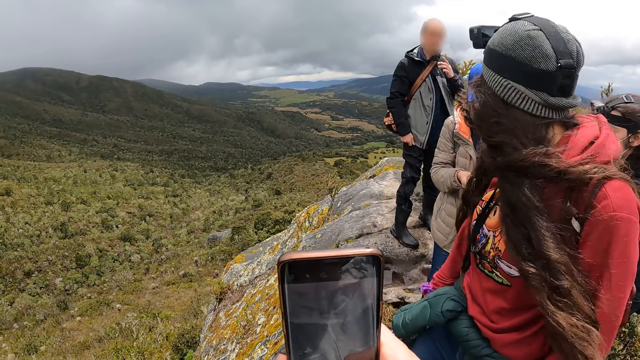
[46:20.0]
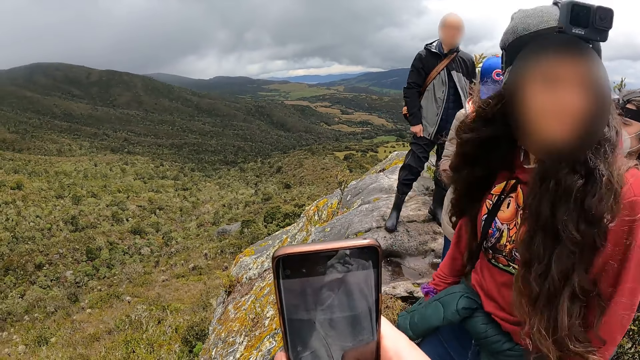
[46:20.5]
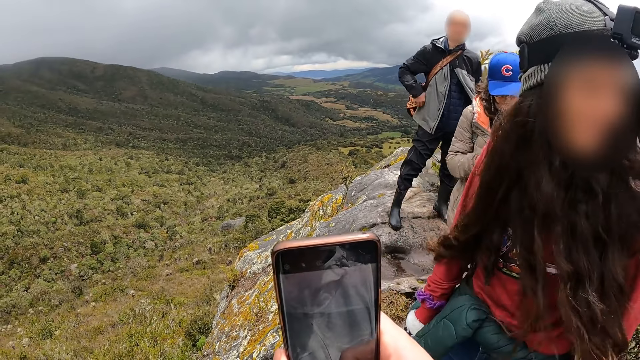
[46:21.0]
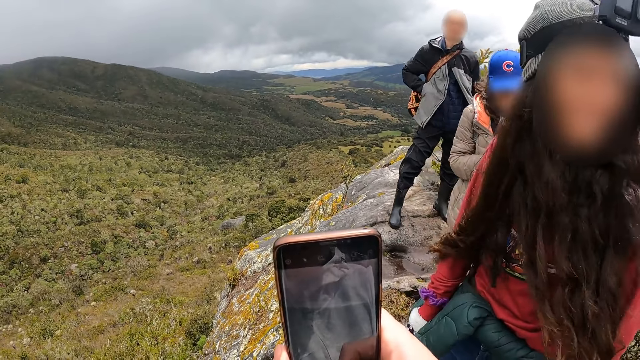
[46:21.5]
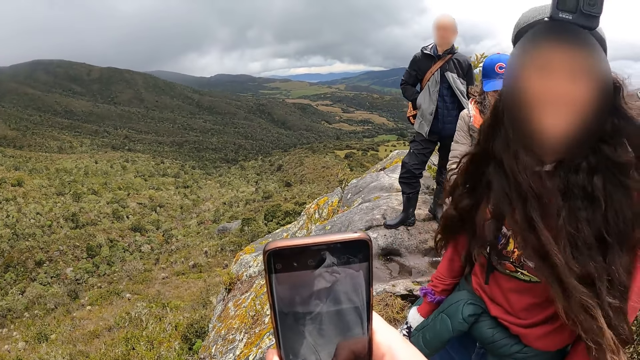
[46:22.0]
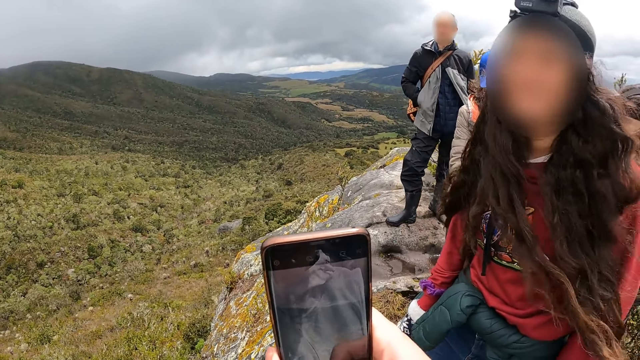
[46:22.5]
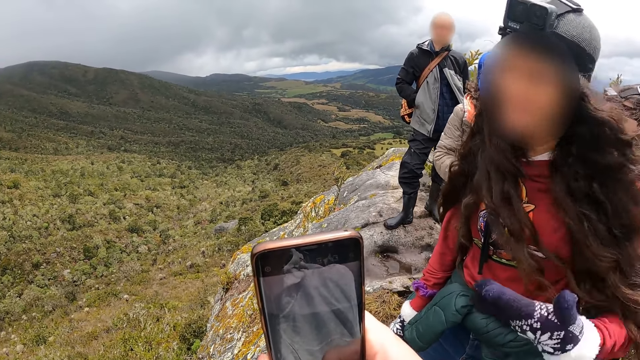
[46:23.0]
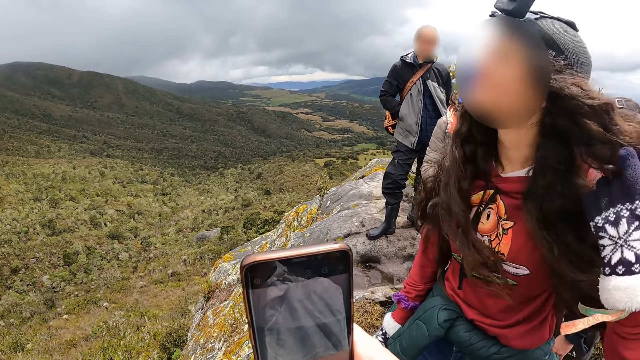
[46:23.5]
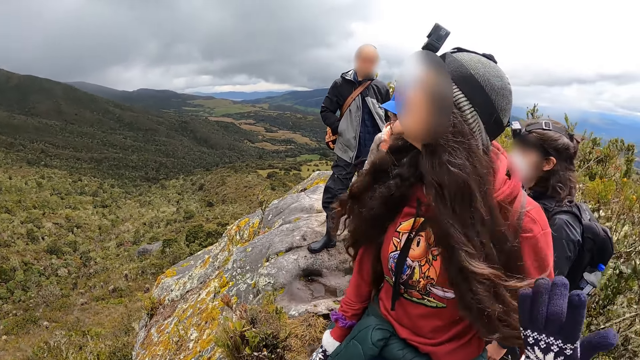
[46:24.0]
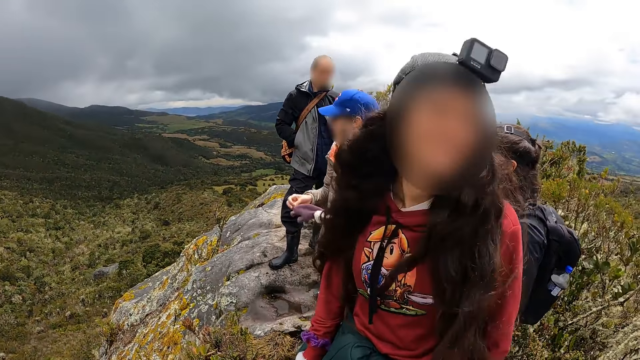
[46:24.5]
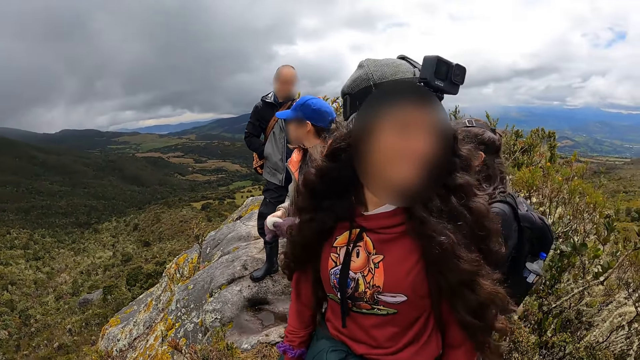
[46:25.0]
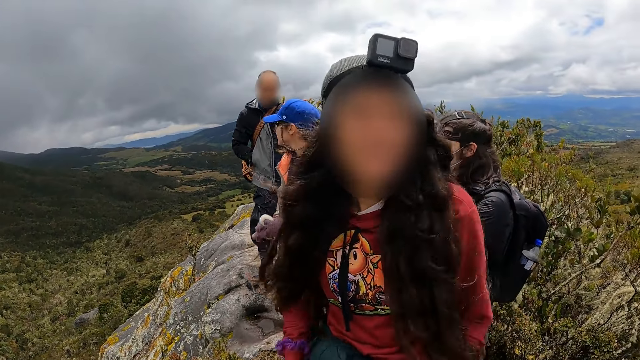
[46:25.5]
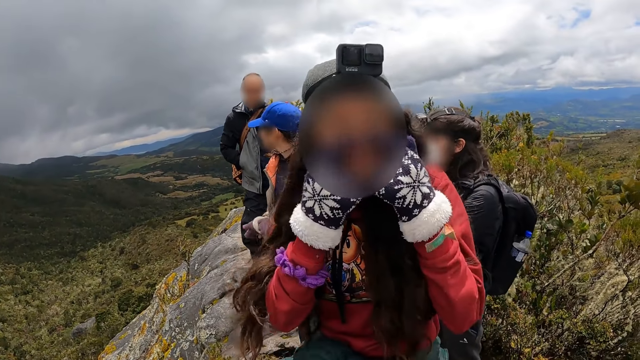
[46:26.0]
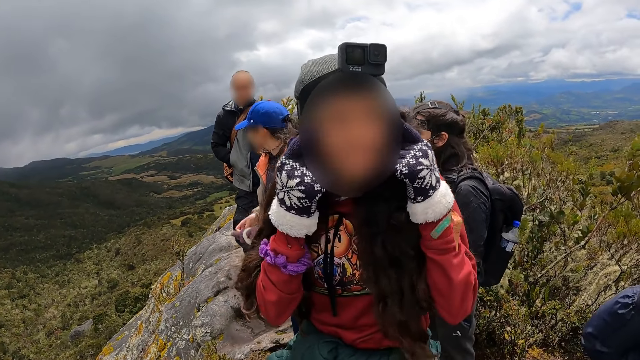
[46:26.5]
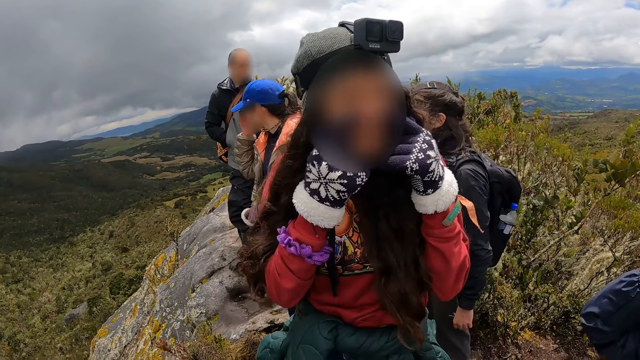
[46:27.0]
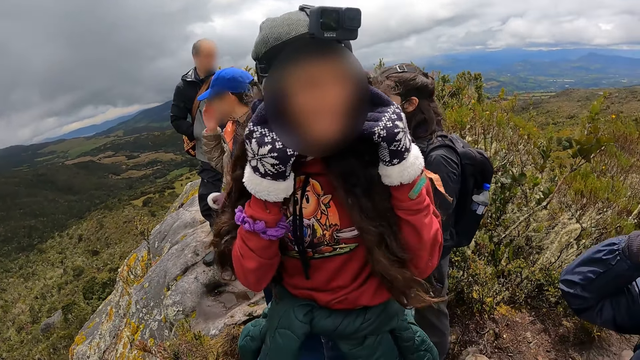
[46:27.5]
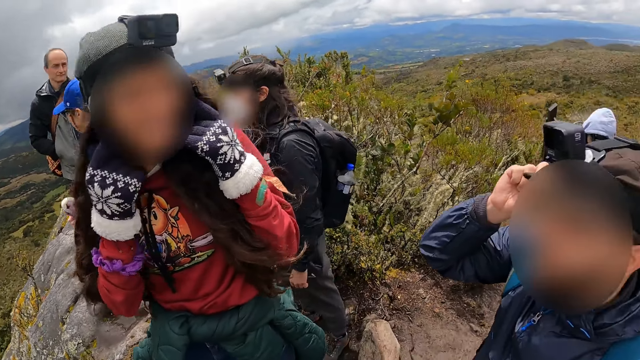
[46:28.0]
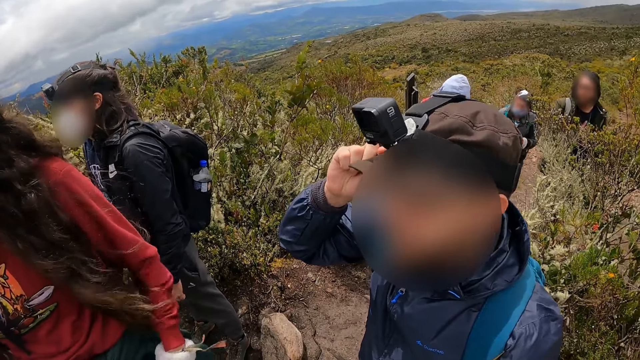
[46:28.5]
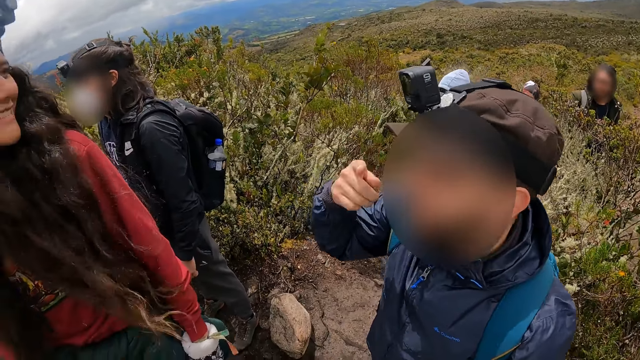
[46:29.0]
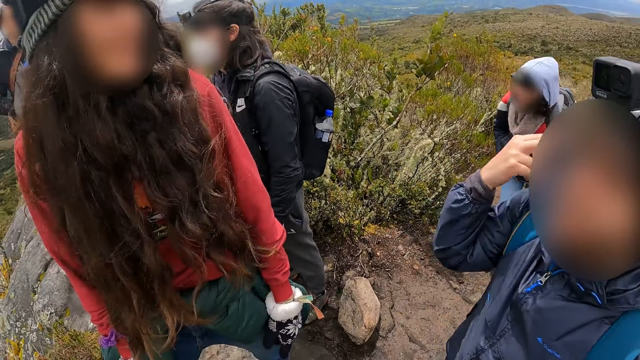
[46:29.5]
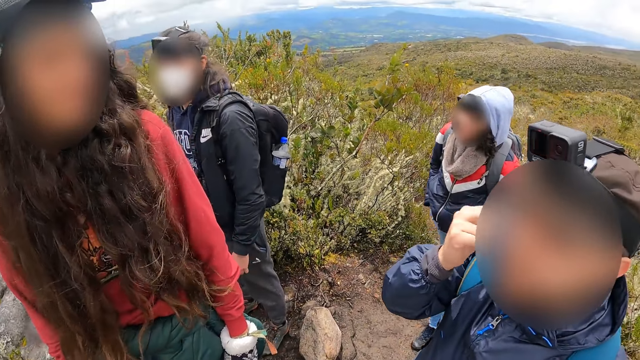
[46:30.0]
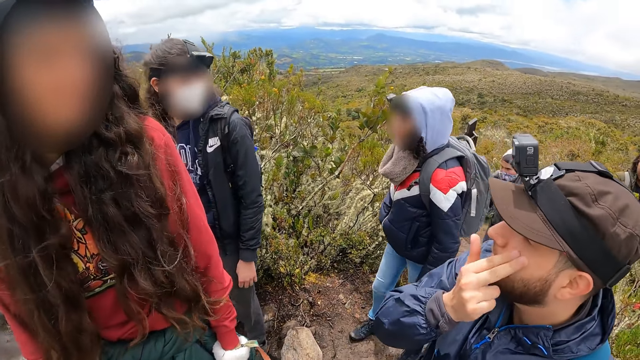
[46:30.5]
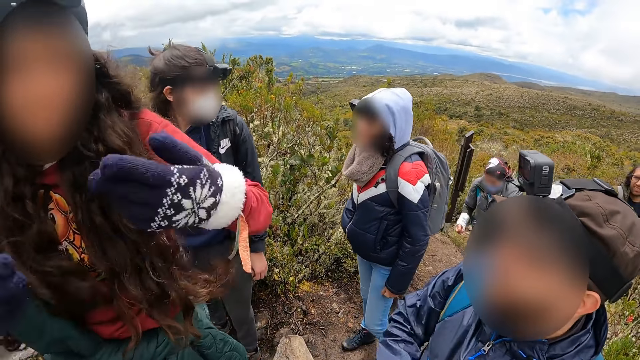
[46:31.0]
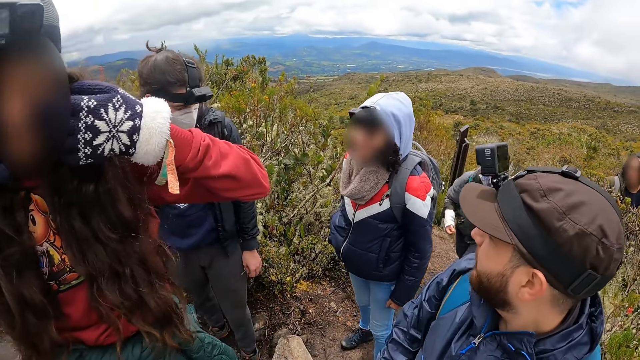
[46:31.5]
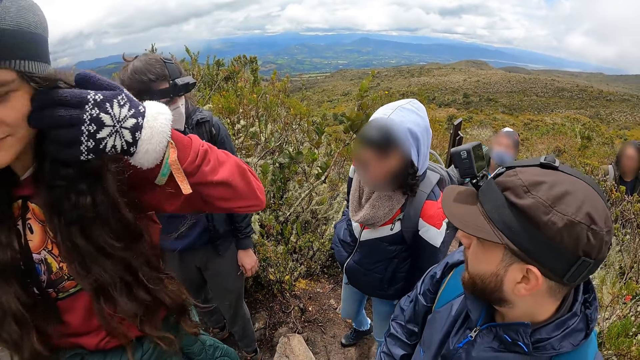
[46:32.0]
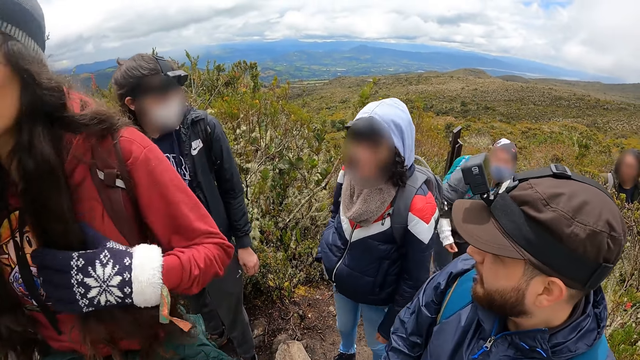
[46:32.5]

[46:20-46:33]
A woman interacts with a man. A woman makes gestures. The man interacts with the woman. A man adjusts the camera on the head and makes gestures. Another woman interacts with another man.

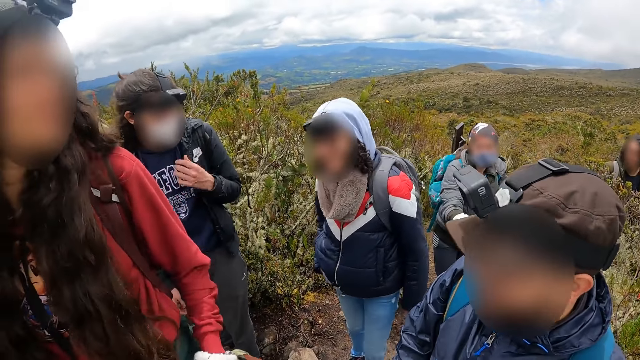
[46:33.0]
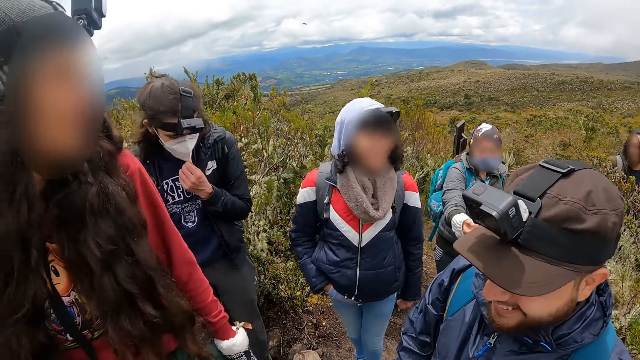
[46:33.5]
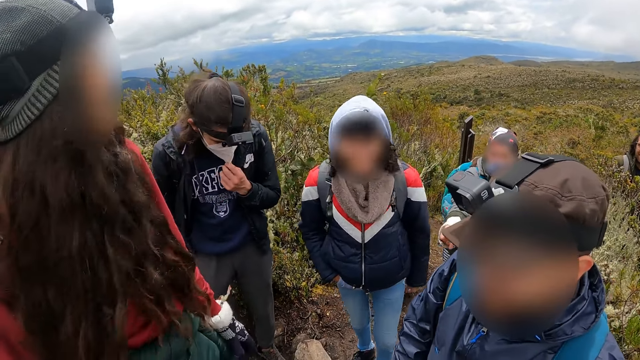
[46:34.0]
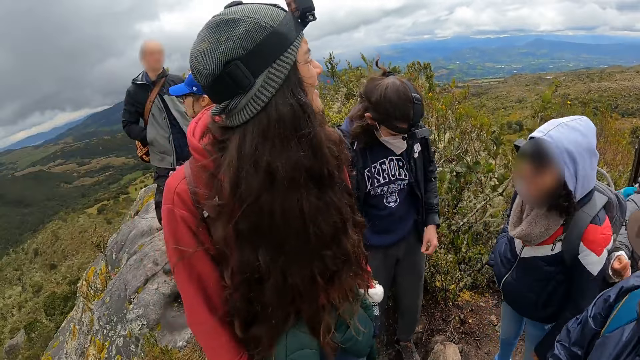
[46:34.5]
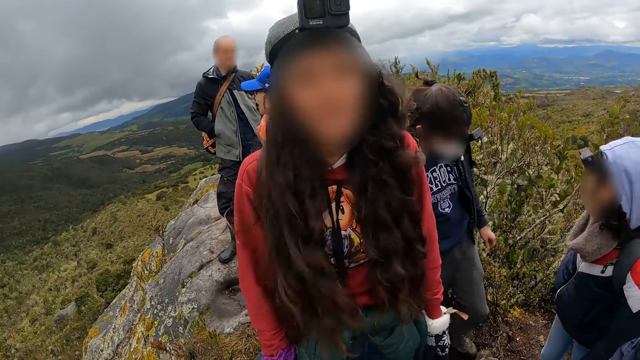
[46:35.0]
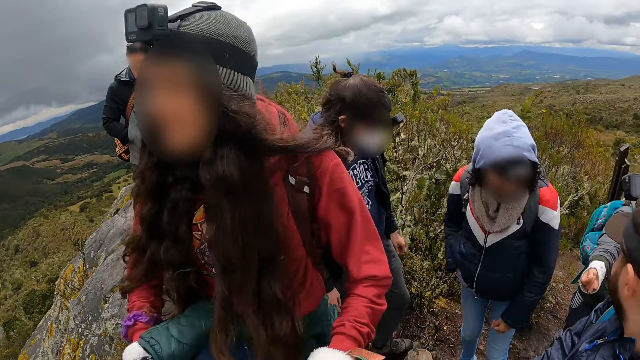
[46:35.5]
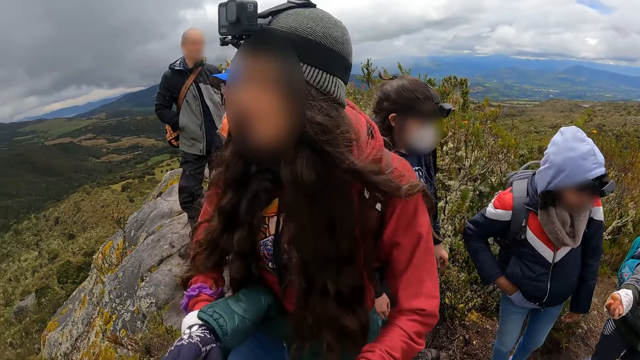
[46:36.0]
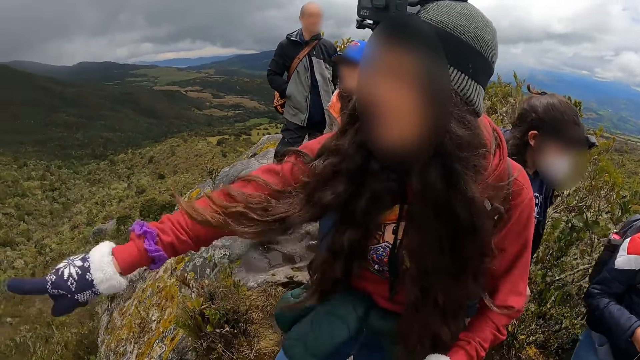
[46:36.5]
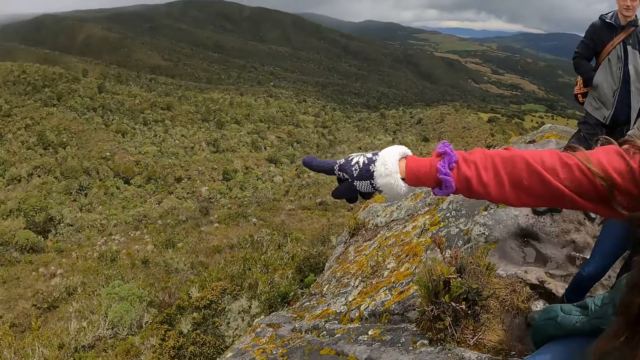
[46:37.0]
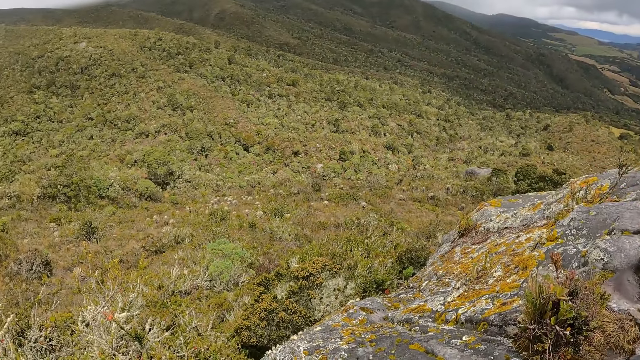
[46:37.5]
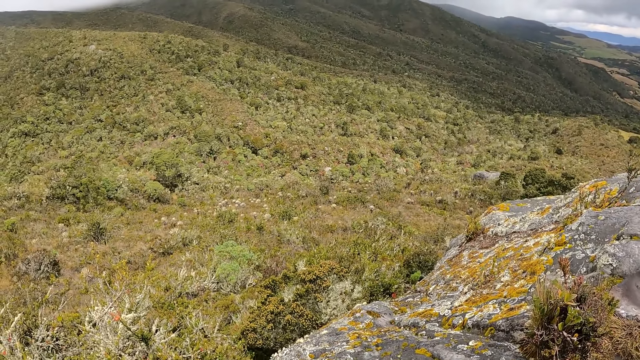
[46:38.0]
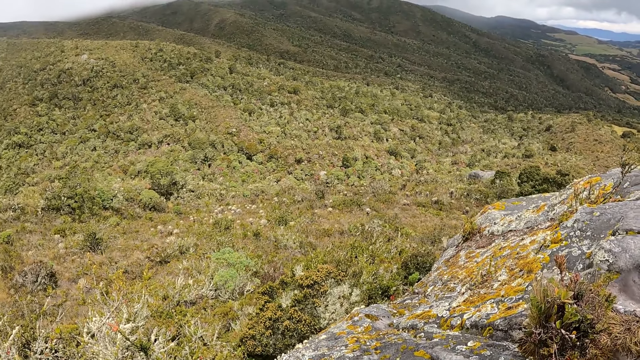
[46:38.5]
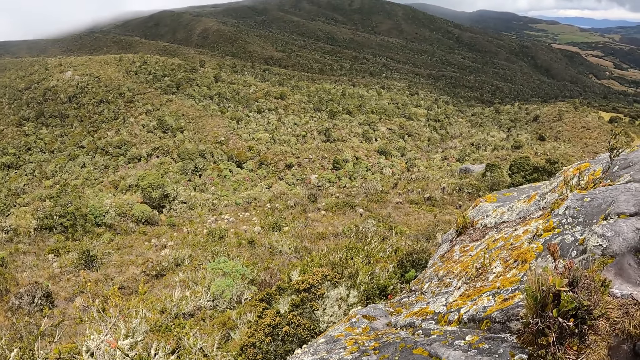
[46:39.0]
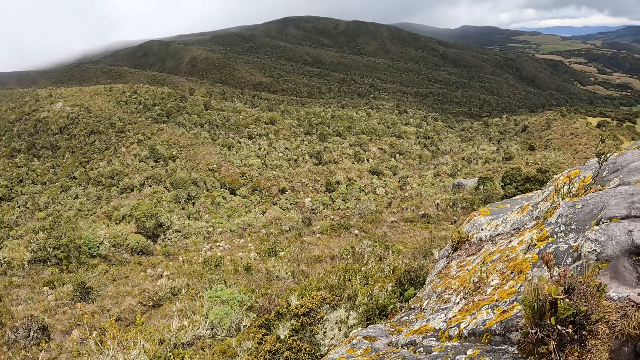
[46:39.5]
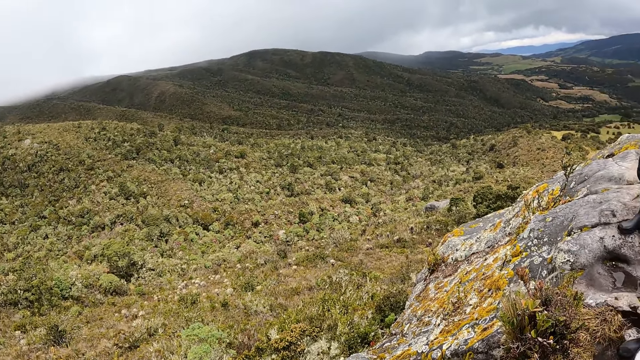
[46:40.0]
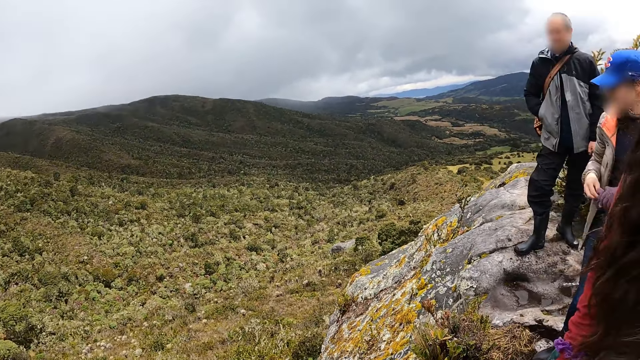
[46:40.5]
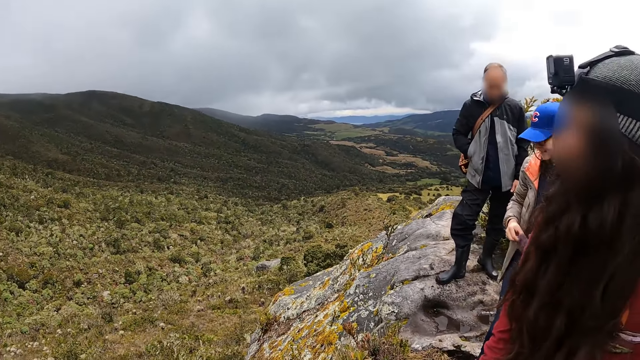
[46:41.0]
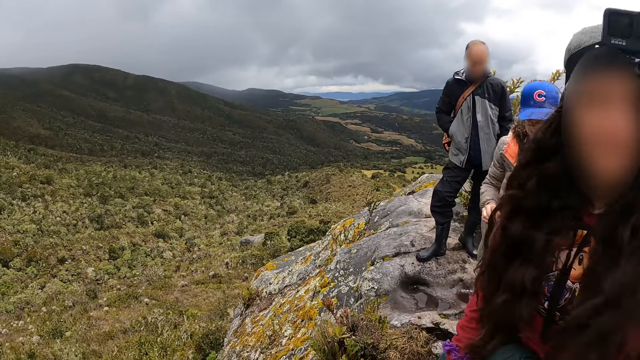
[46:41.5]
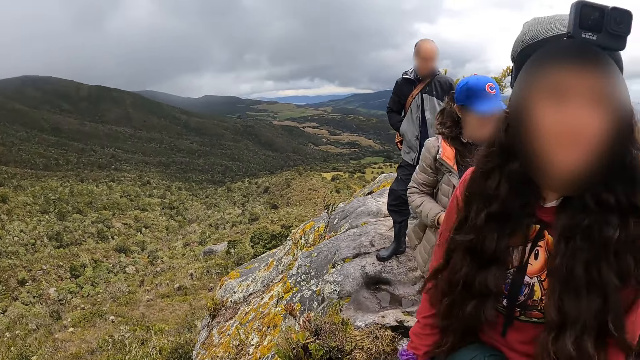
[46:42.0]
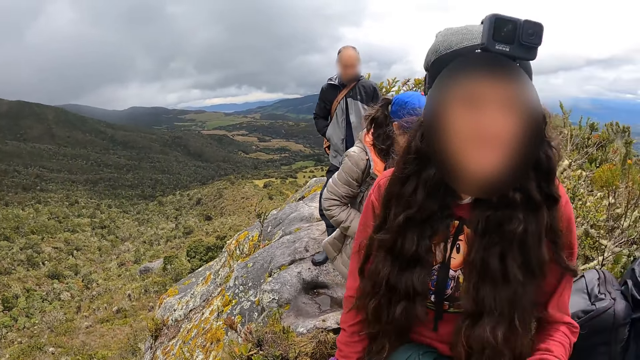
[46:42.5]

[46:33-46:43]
The man adjusts a facemask on his face with his left hand. The camera wearer stares around the mountain. A woman interacts with the camera wearer.
